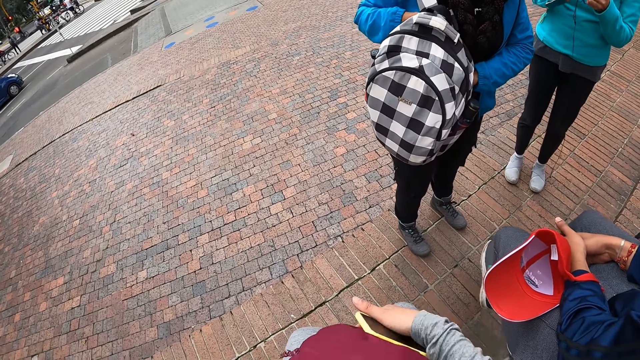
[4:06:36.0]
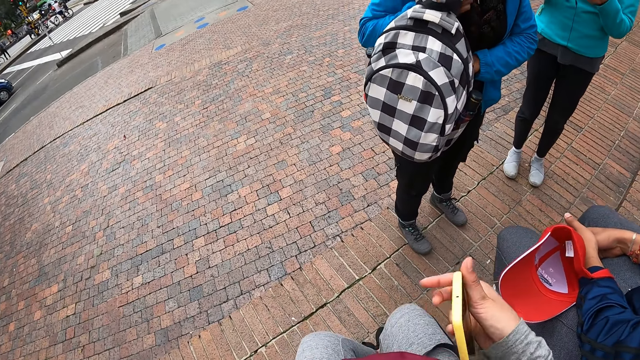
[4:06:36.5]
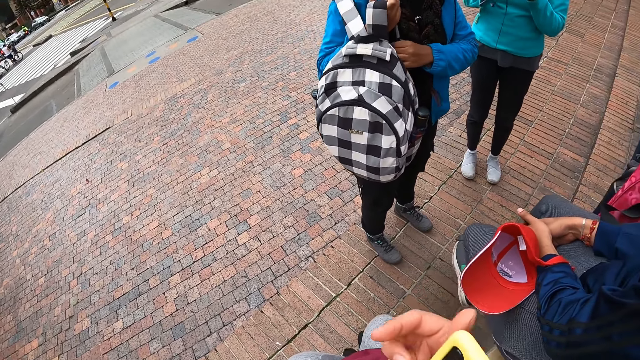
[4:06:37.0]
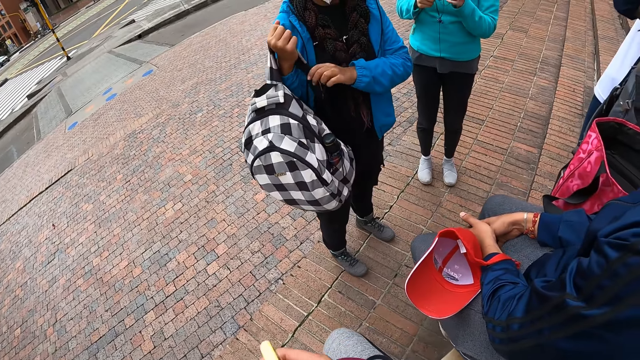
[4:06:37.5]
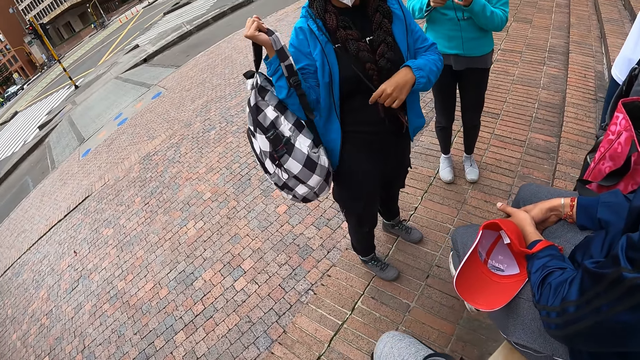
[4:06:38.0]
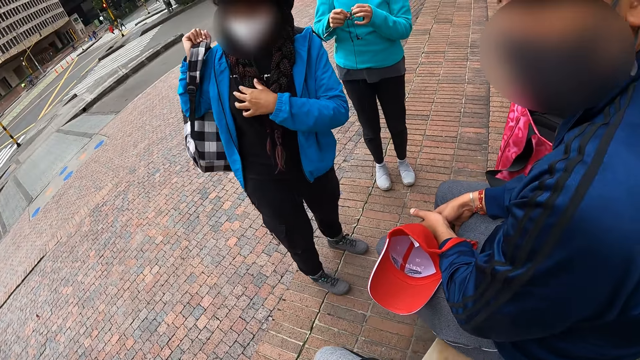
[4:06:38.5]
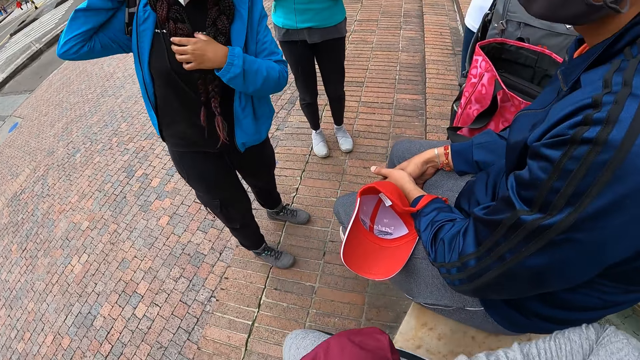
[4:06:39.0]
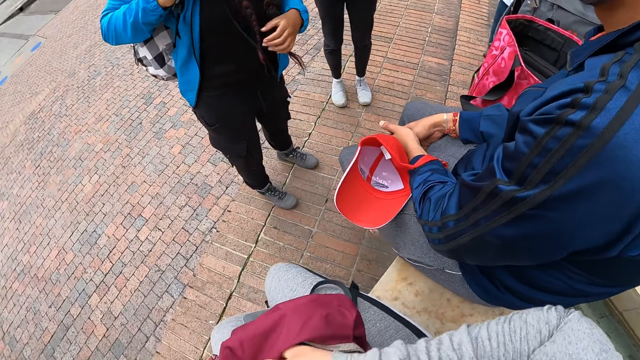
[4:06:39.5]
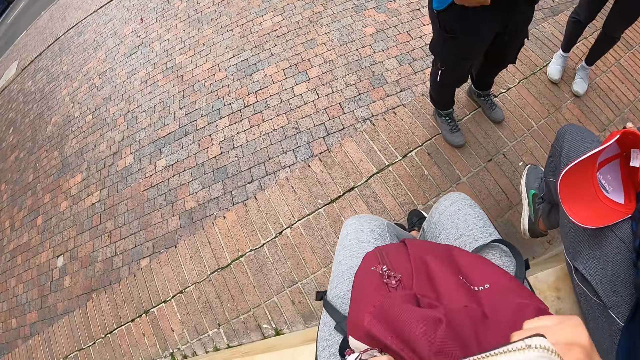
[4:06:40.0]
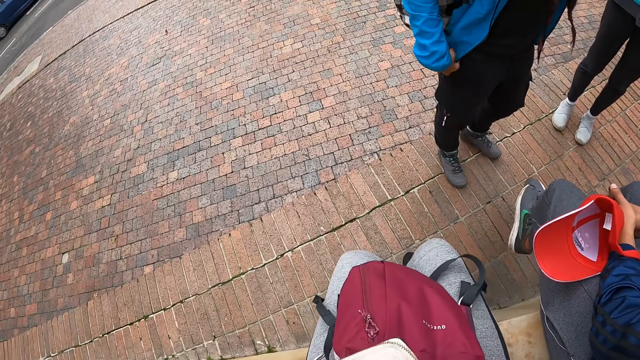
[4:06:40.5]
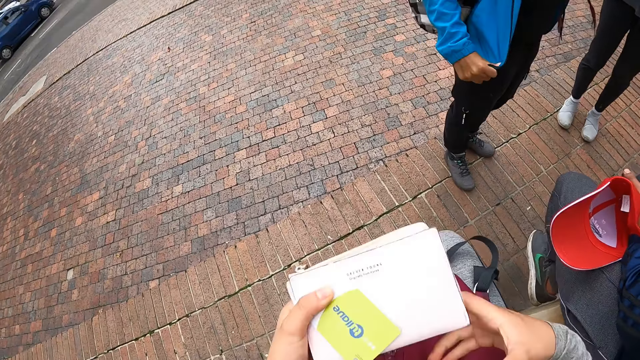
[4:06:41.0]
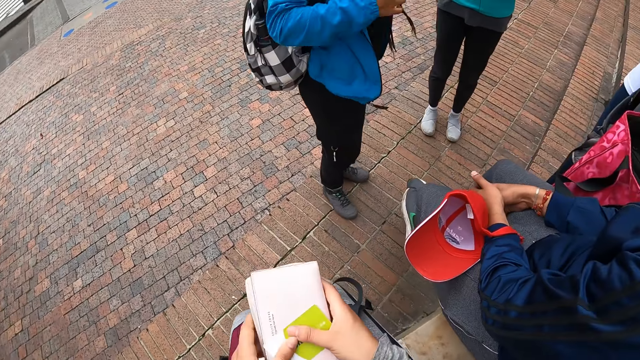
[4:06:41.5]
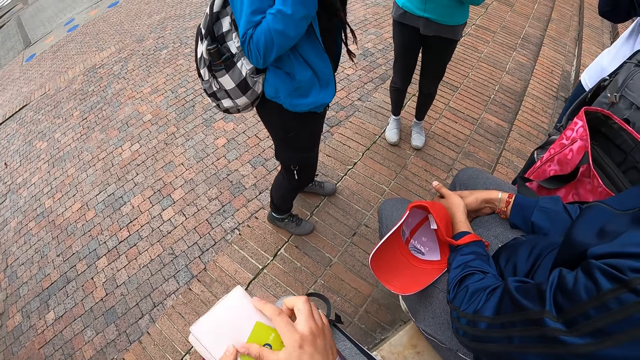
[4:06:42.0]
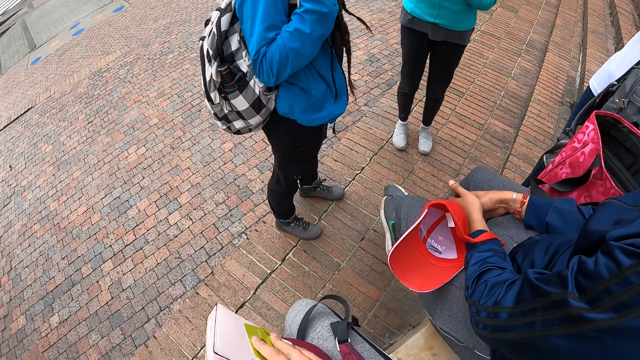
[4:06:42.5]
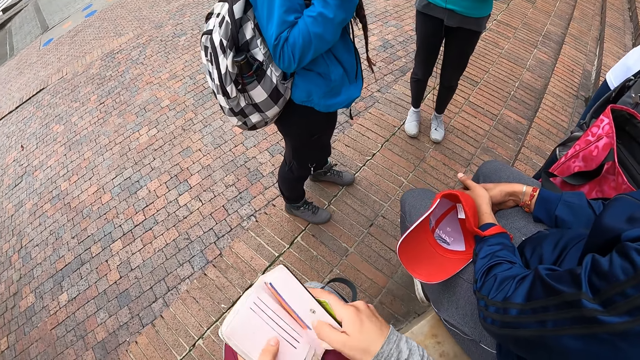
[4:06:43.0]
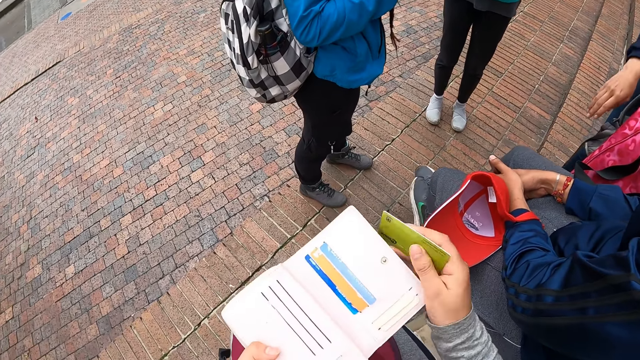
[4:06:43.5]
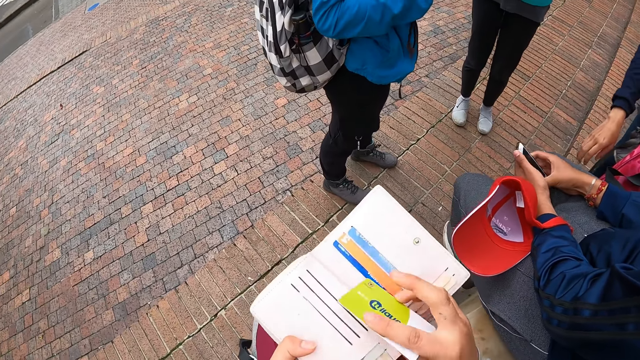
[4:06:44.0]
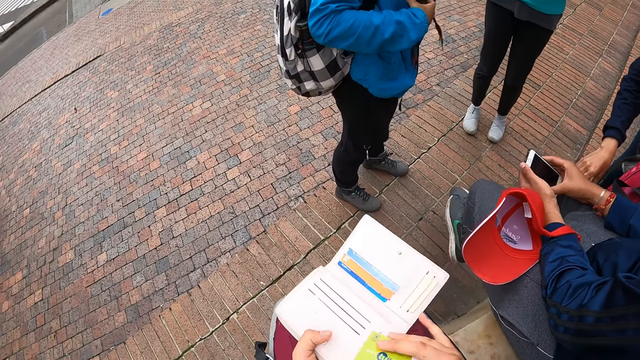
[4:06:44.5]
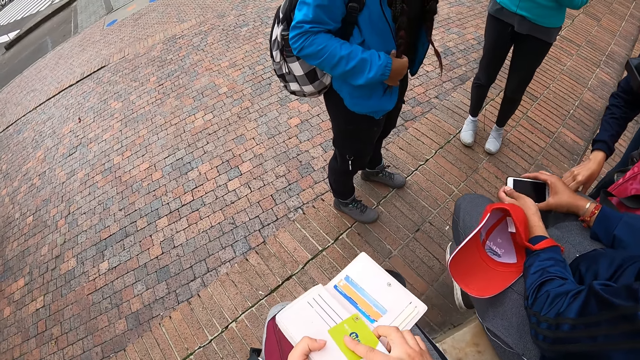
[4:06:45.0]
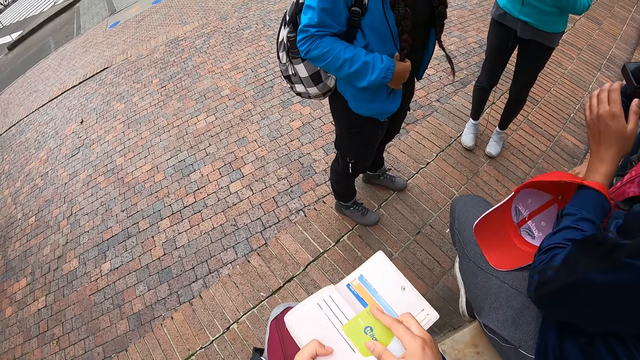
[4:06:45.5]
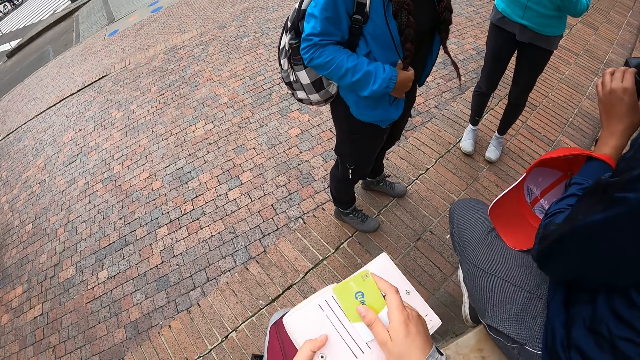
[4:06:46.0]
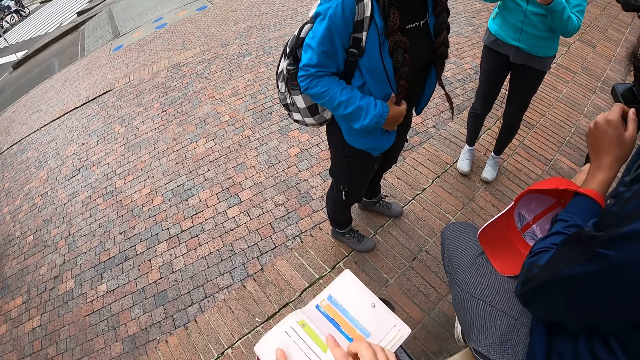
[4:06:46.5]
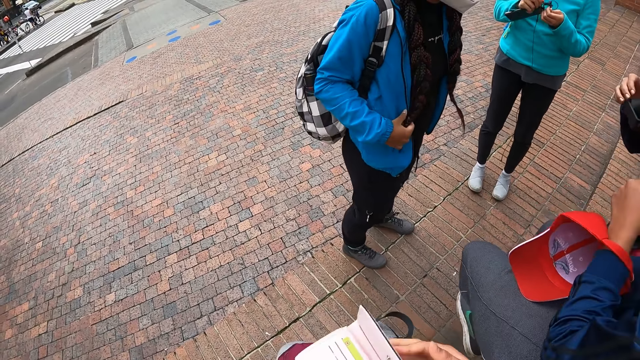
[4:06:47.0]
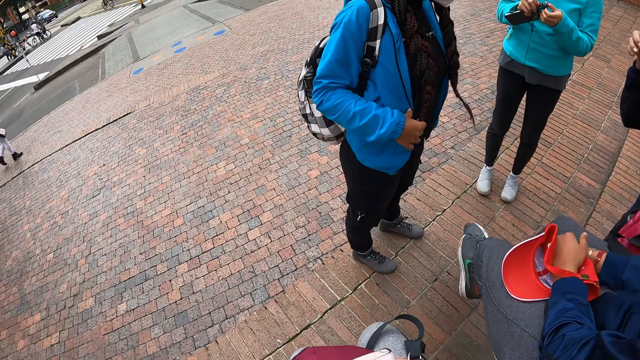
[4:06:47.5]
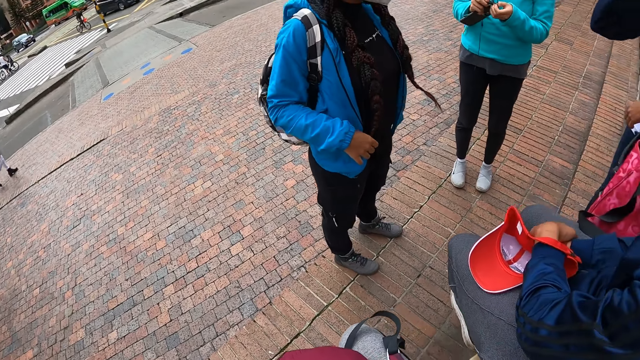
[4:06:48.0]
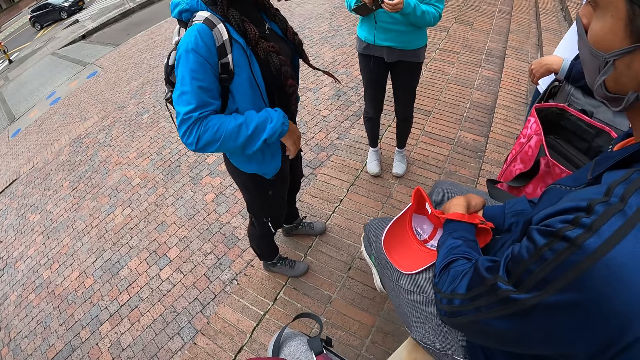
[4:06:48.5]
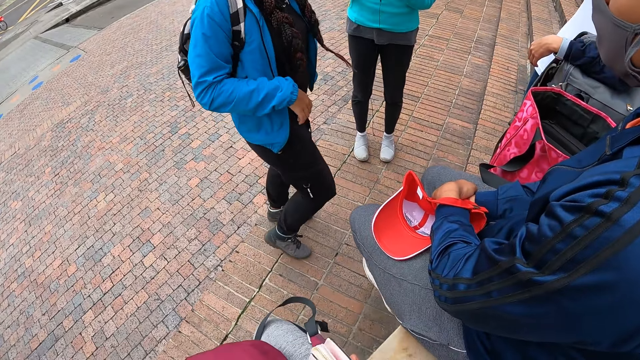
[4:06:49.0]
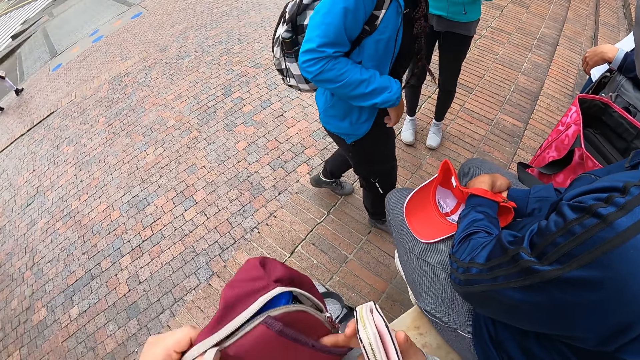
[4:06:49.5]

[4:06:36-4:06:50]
The woman wears the bag on her chest on her back with her hands. The camera wearer takes out a purse and a card from the bag on her laps with her left hand. She opens the purse with her right hand. She slots the card inside the purse with her right hand. She closes the purse with her right hand.

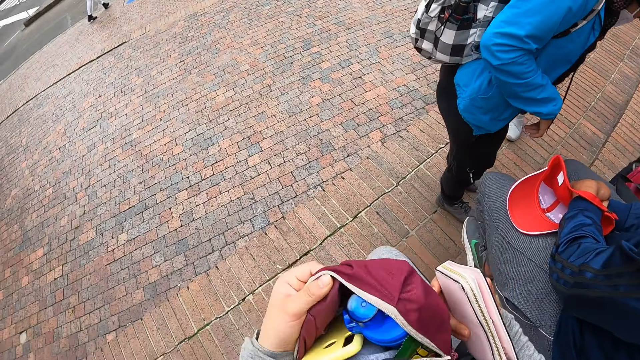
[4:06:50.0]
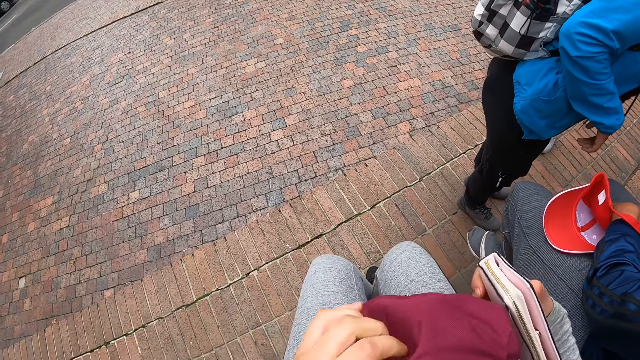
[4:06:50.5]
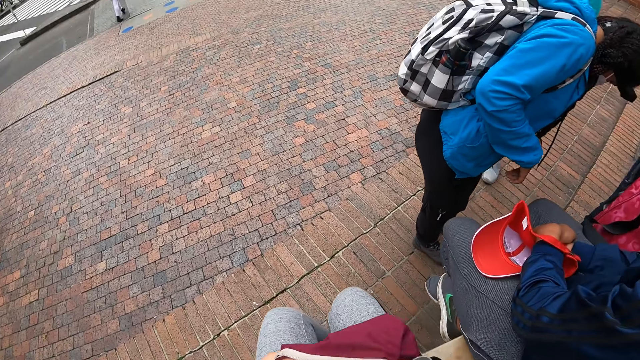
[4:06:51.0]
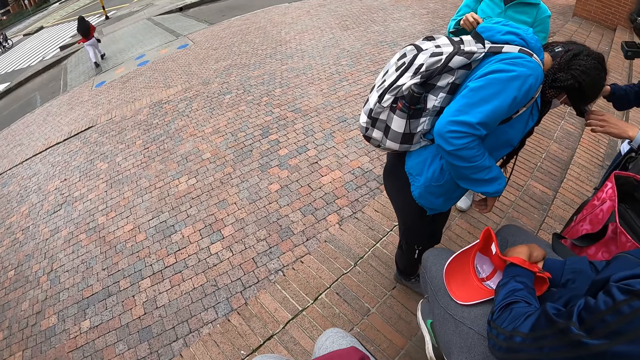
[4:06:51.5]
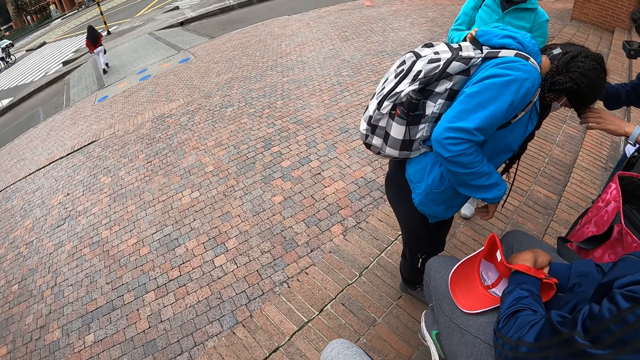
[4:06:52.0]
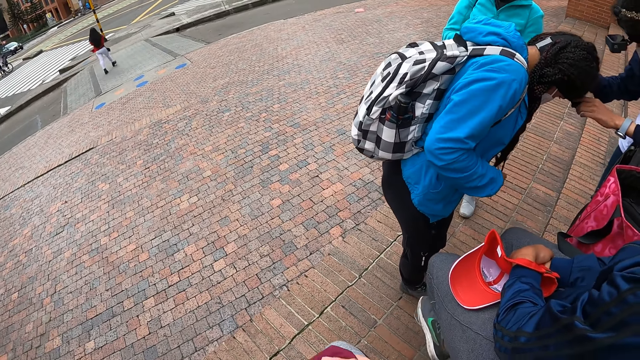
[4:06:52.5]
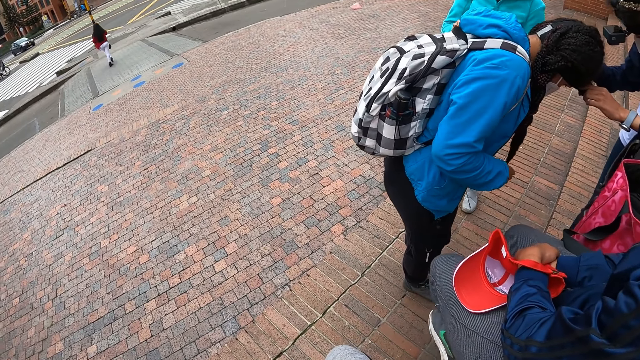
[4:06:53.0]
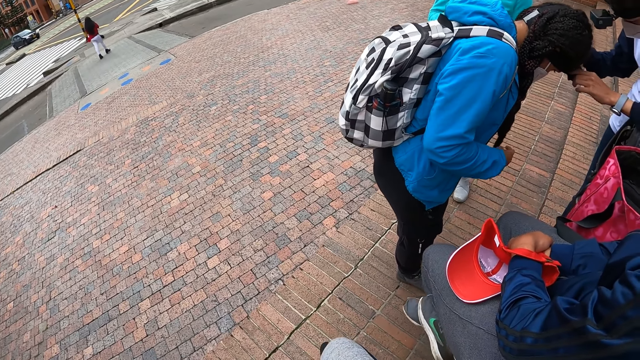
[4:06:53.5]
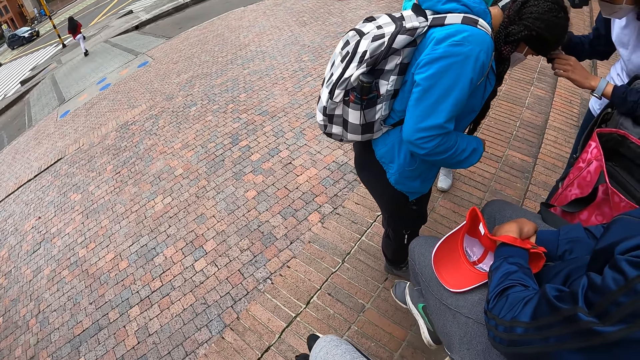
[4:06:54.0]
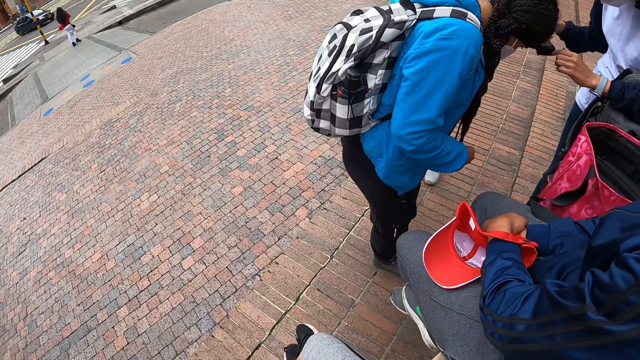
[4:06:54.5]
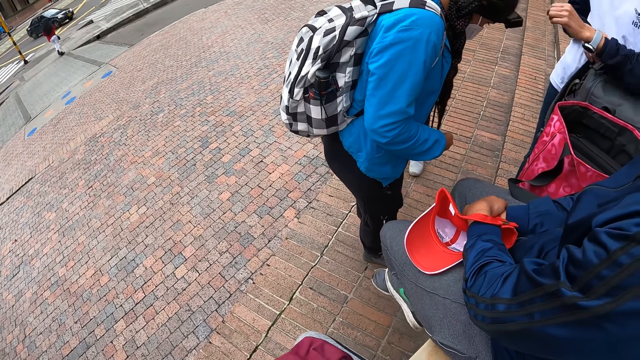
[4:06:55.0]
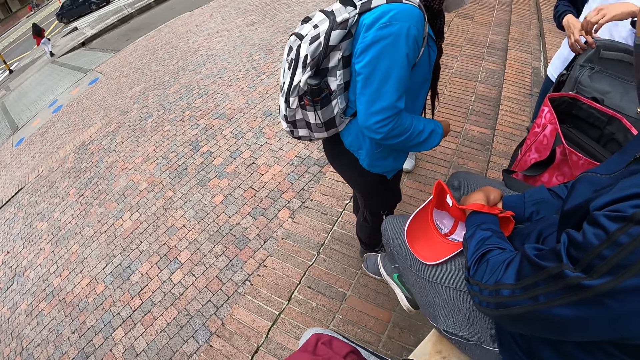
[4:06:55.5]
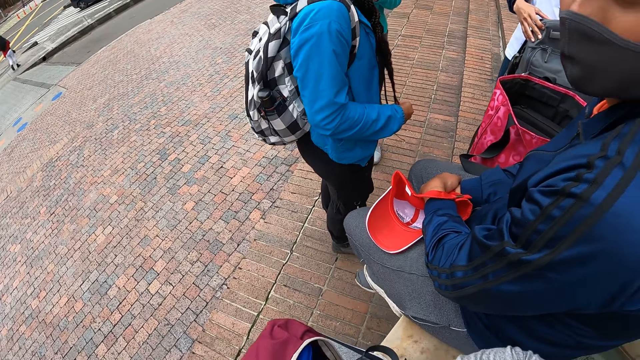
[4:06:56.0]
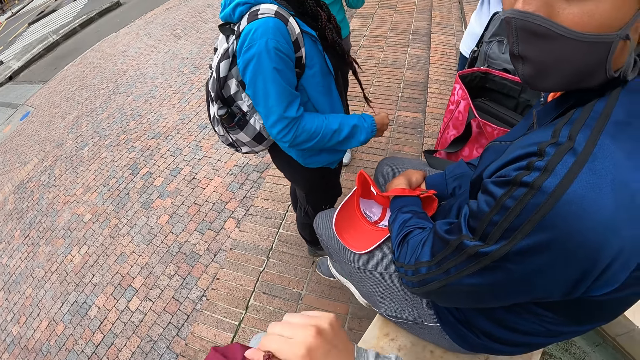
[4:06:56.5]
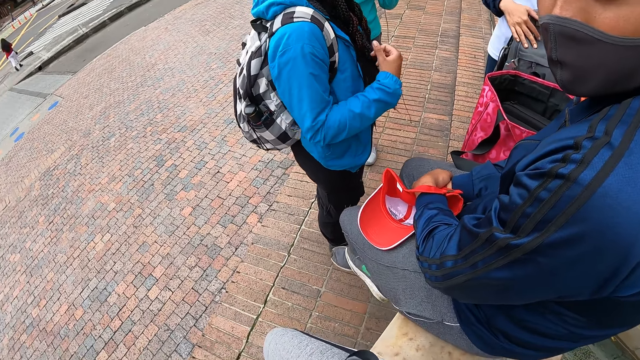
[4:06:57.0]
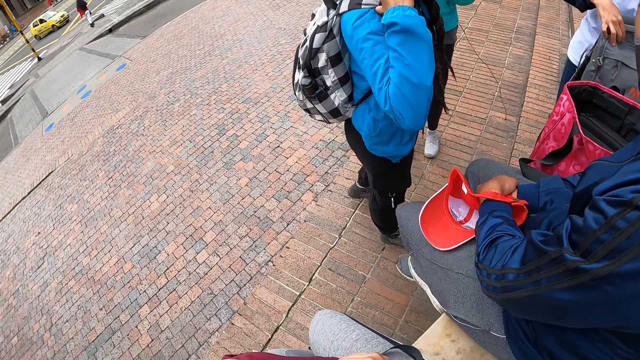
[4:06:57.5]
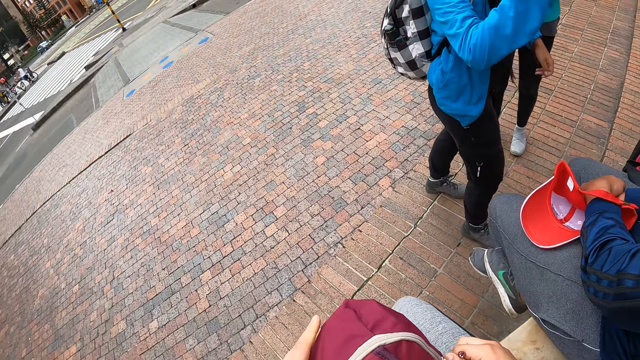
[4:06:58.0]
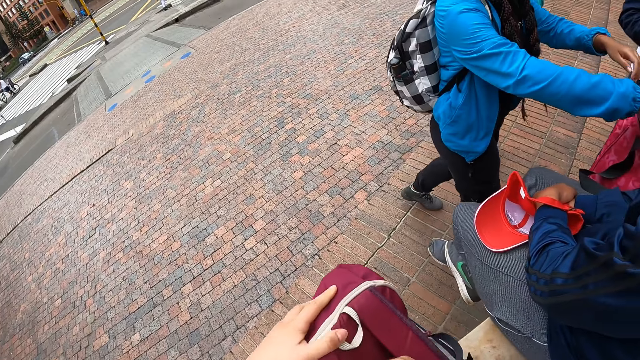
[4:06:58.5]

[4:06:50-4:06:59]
The camera wearer drops the purse inside the bag on her laps. A woman adjusts the head strap camera on another woman's head with her hands. The camera wearer interacts with the man.
